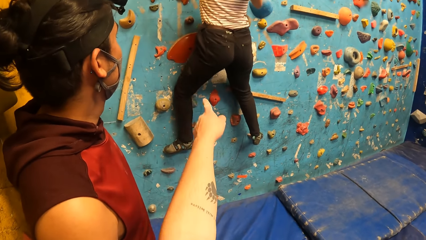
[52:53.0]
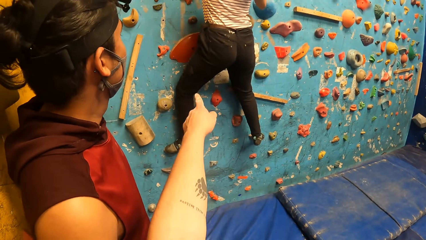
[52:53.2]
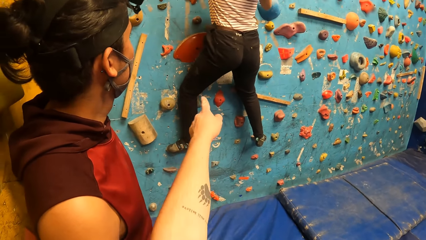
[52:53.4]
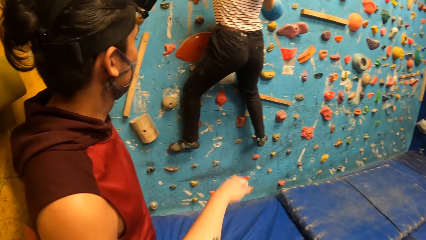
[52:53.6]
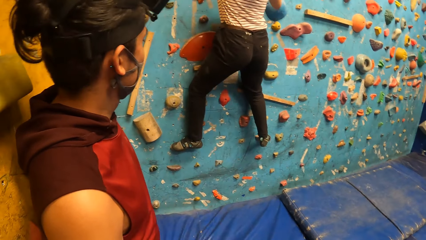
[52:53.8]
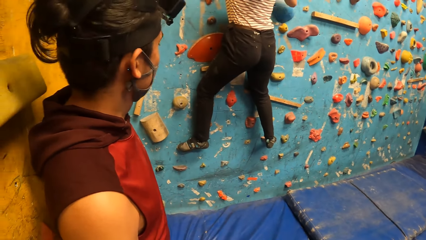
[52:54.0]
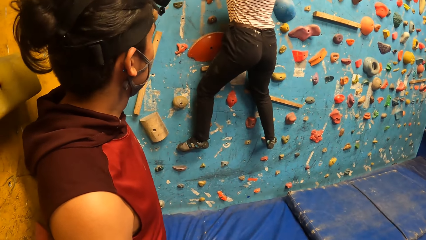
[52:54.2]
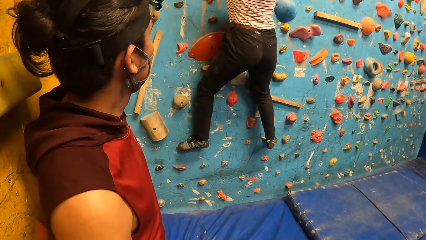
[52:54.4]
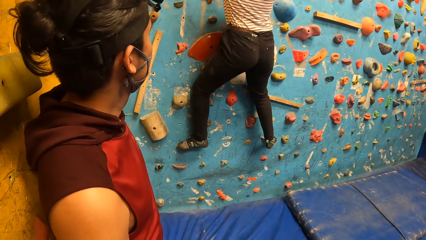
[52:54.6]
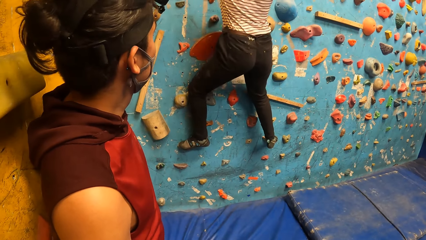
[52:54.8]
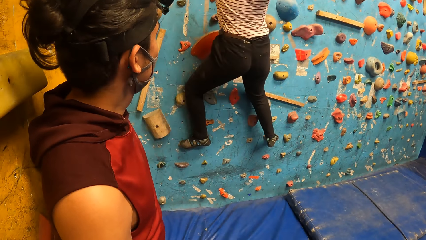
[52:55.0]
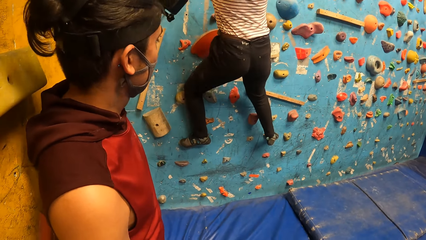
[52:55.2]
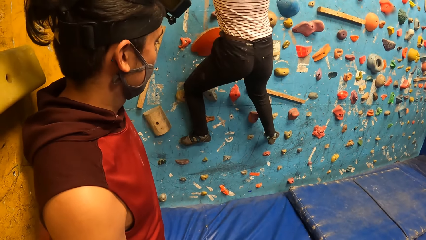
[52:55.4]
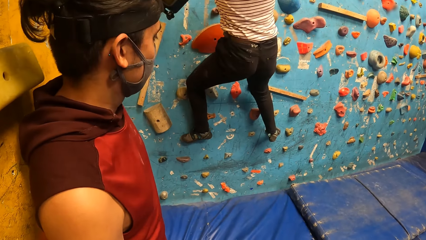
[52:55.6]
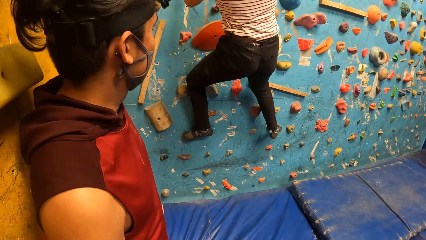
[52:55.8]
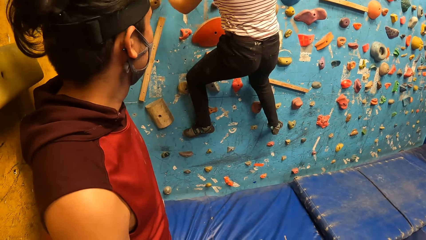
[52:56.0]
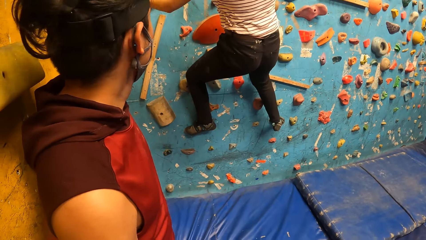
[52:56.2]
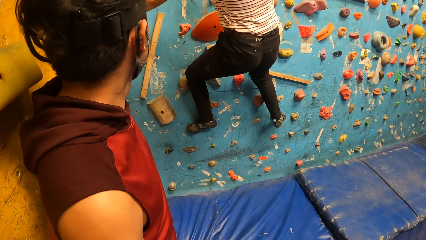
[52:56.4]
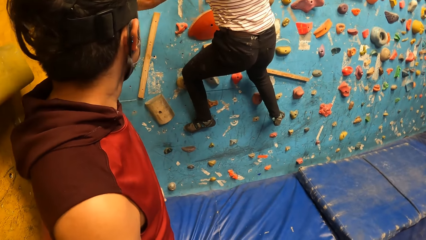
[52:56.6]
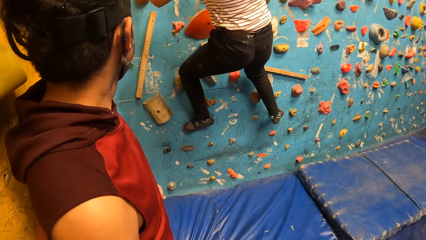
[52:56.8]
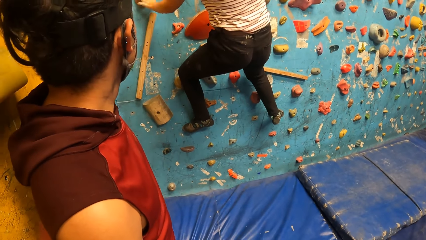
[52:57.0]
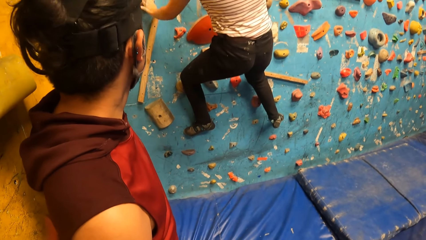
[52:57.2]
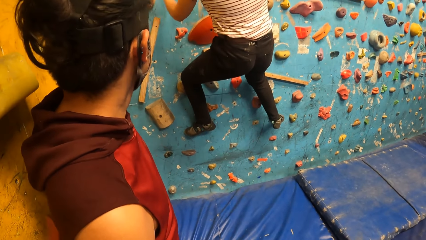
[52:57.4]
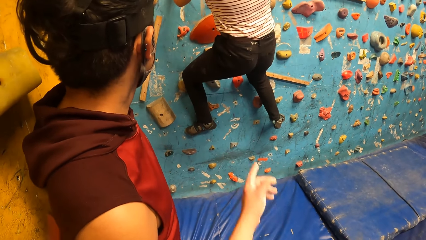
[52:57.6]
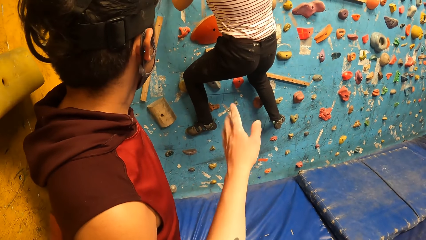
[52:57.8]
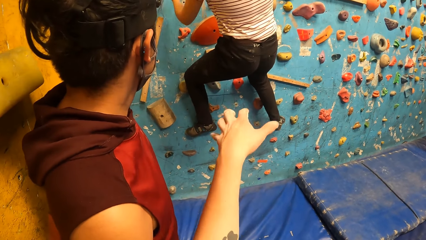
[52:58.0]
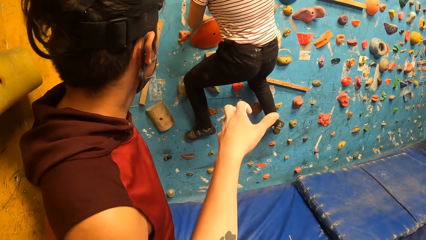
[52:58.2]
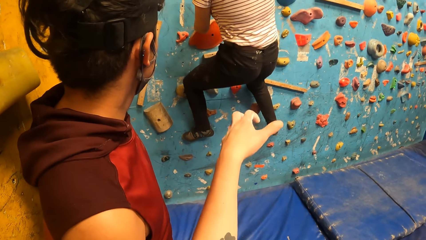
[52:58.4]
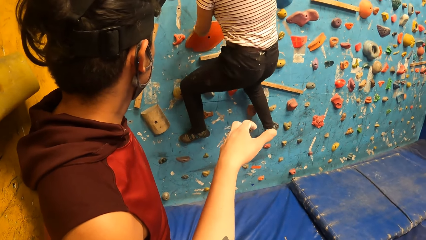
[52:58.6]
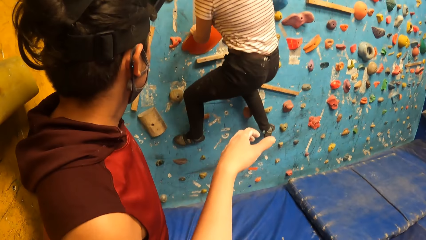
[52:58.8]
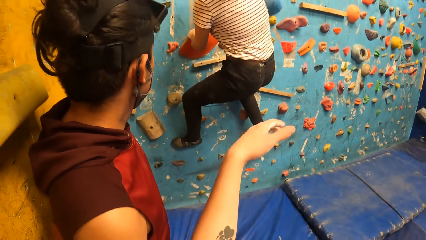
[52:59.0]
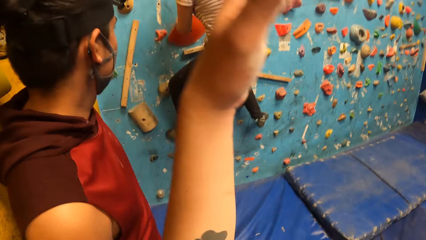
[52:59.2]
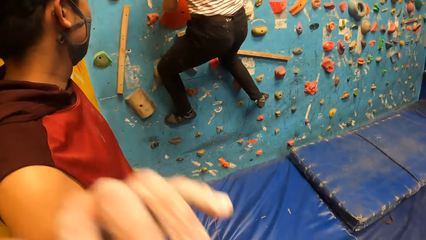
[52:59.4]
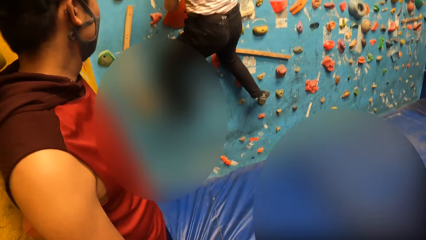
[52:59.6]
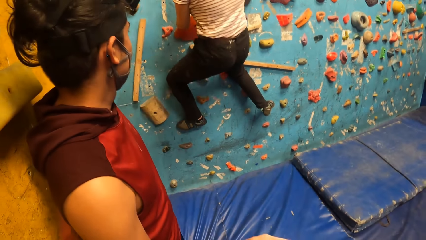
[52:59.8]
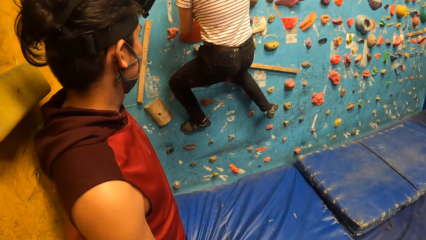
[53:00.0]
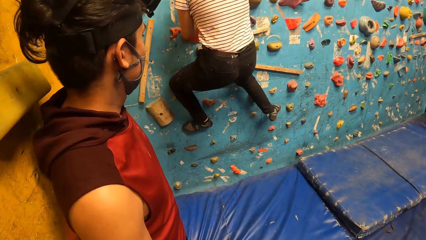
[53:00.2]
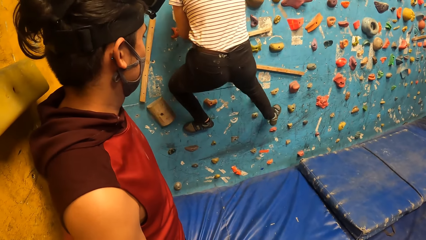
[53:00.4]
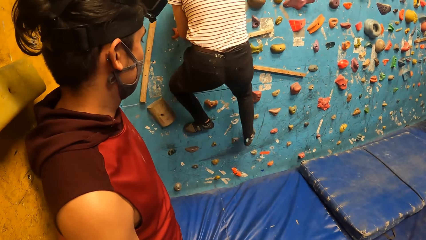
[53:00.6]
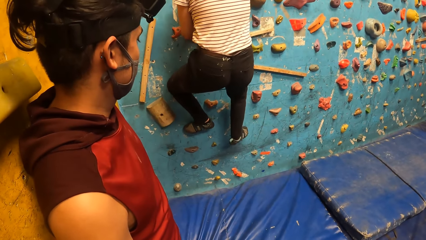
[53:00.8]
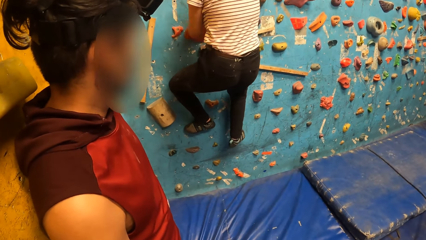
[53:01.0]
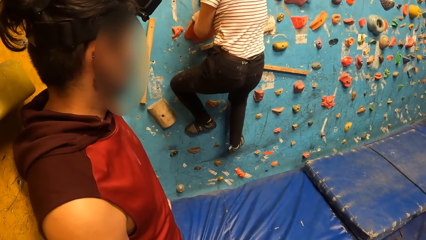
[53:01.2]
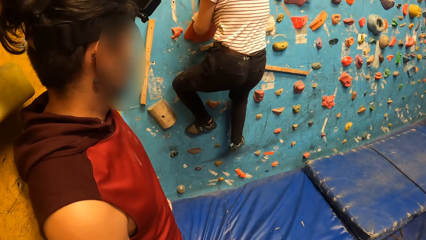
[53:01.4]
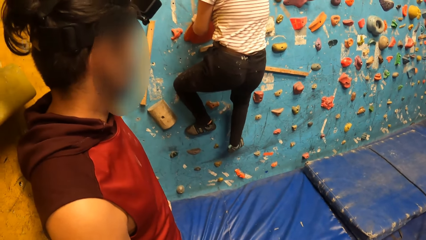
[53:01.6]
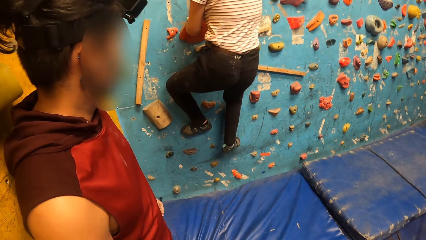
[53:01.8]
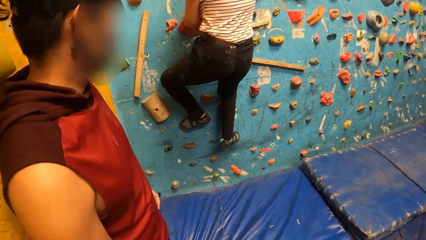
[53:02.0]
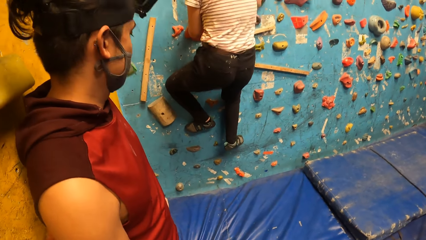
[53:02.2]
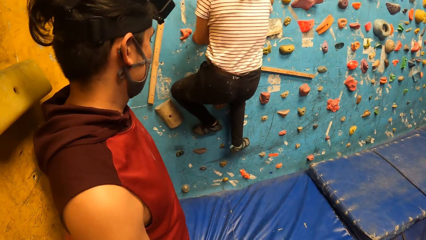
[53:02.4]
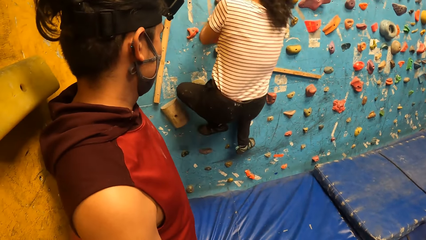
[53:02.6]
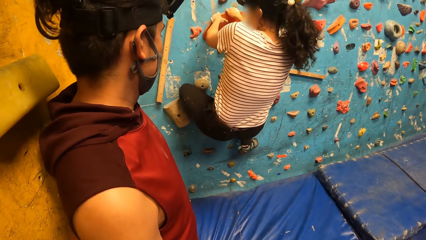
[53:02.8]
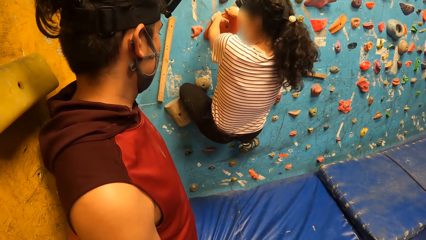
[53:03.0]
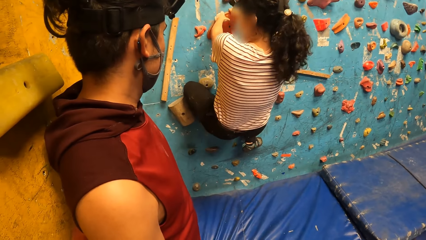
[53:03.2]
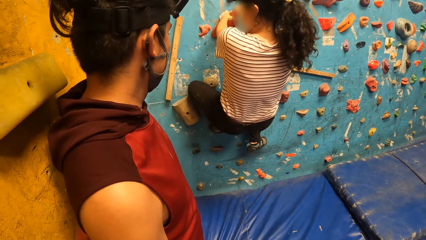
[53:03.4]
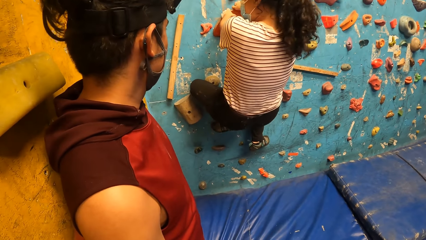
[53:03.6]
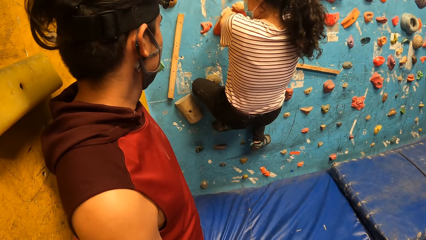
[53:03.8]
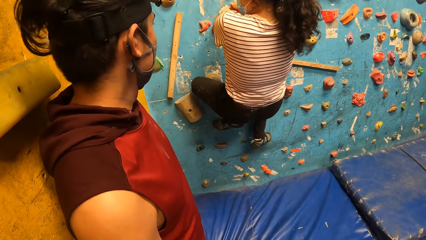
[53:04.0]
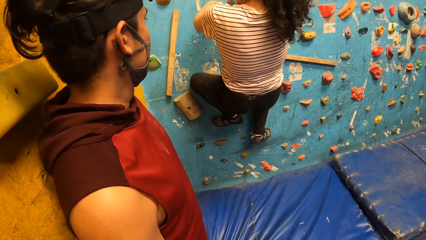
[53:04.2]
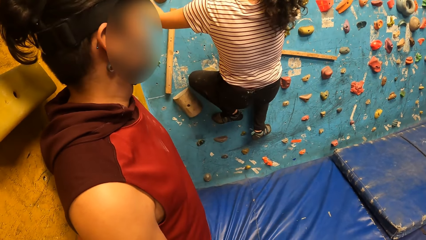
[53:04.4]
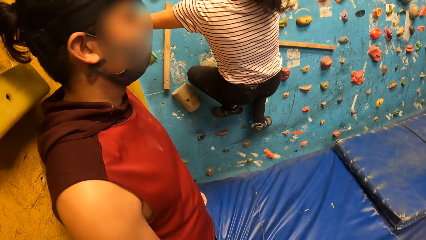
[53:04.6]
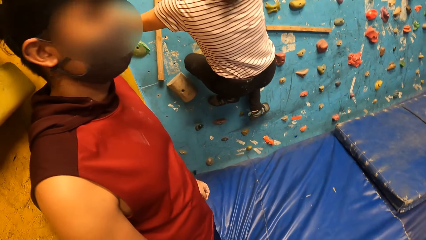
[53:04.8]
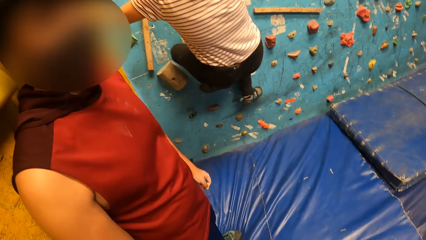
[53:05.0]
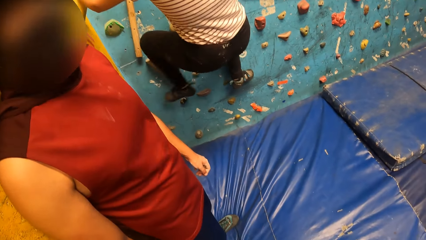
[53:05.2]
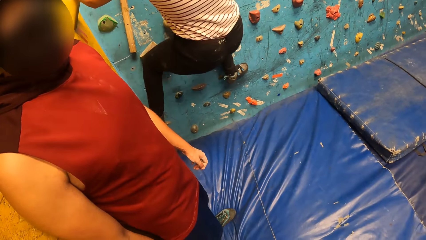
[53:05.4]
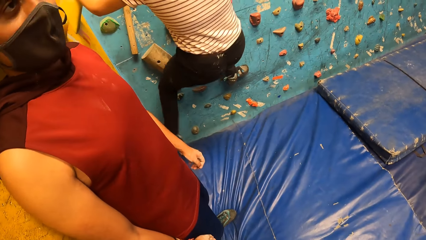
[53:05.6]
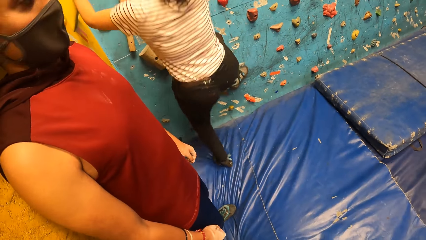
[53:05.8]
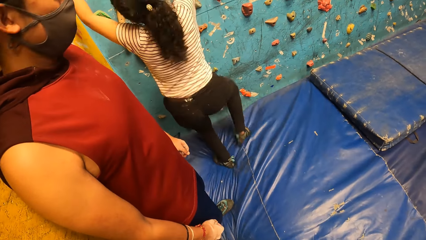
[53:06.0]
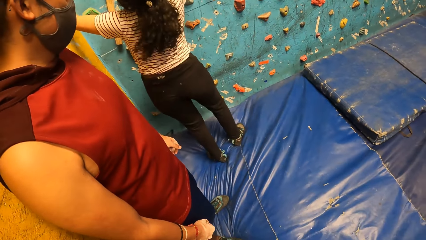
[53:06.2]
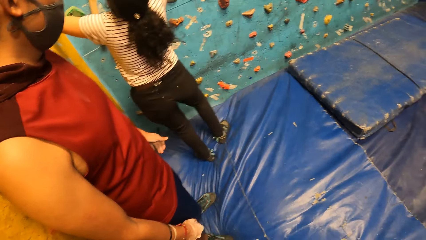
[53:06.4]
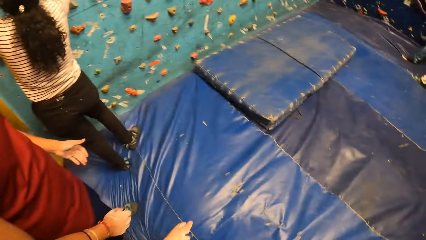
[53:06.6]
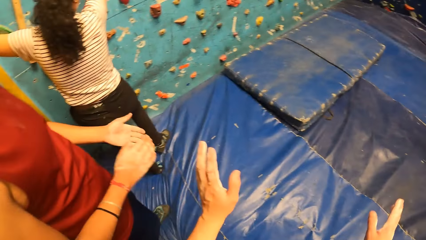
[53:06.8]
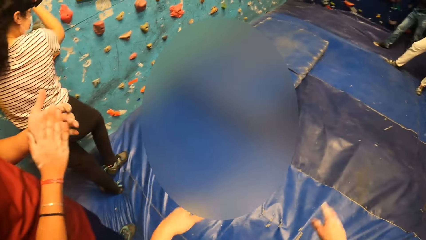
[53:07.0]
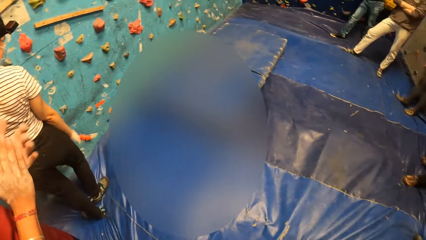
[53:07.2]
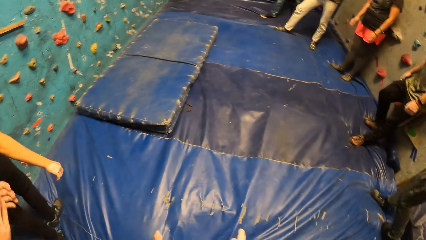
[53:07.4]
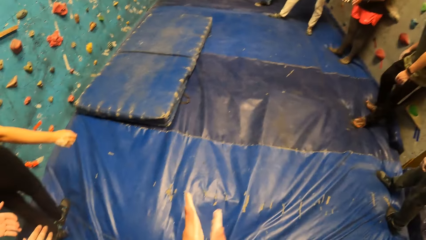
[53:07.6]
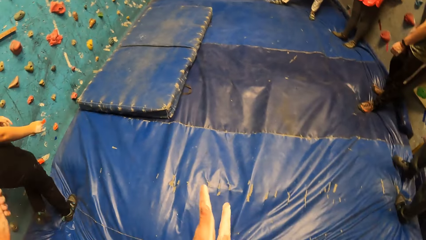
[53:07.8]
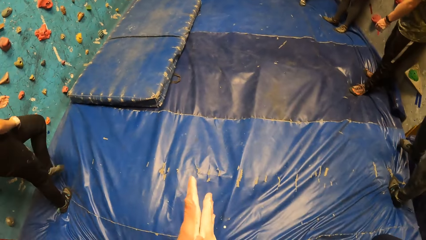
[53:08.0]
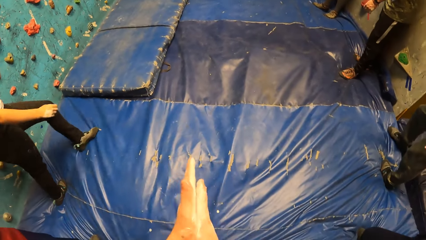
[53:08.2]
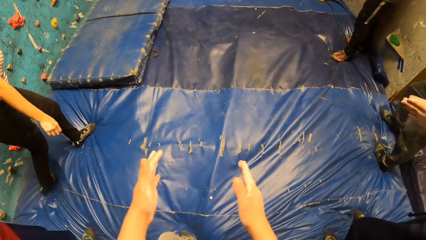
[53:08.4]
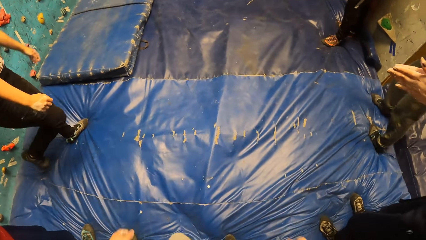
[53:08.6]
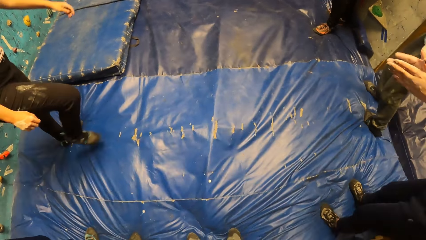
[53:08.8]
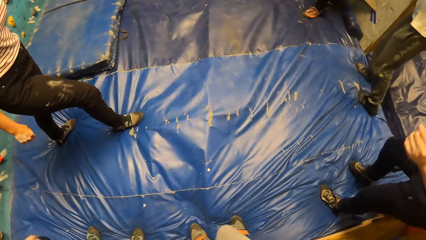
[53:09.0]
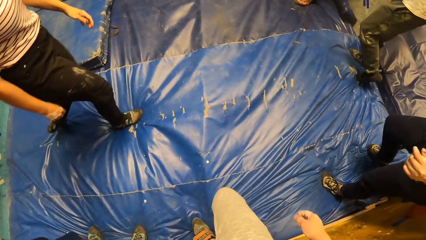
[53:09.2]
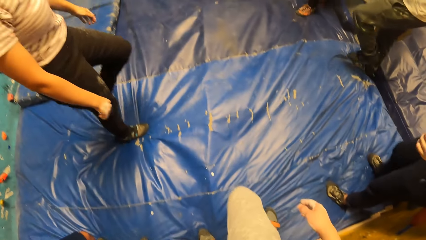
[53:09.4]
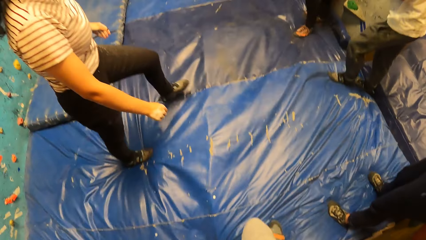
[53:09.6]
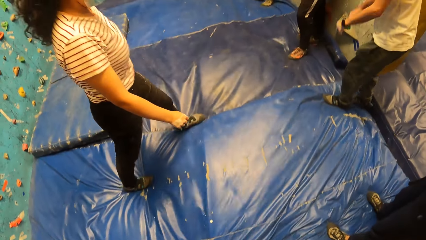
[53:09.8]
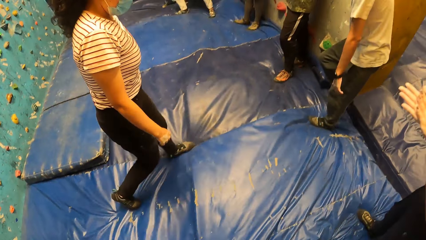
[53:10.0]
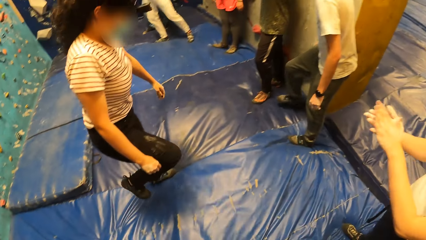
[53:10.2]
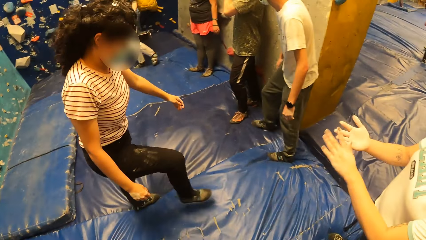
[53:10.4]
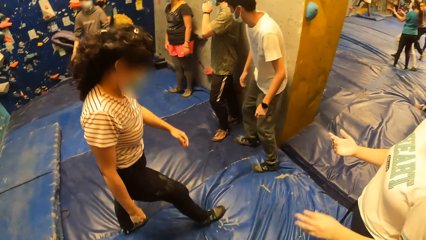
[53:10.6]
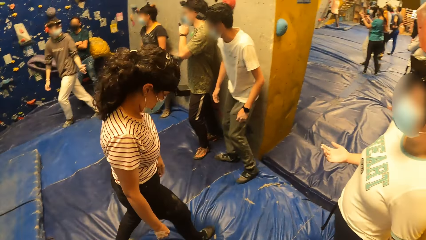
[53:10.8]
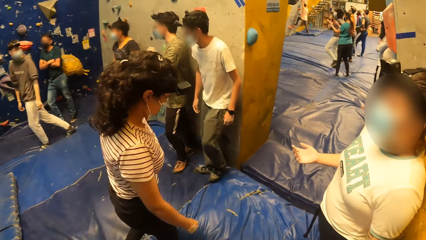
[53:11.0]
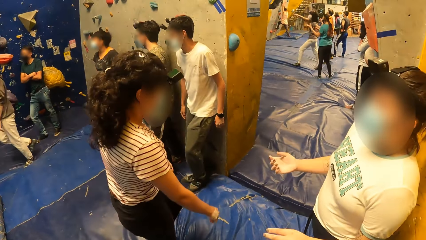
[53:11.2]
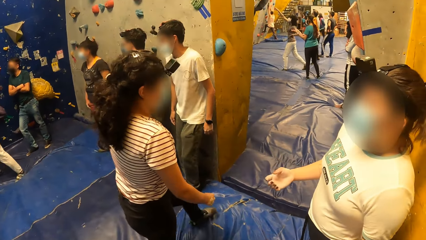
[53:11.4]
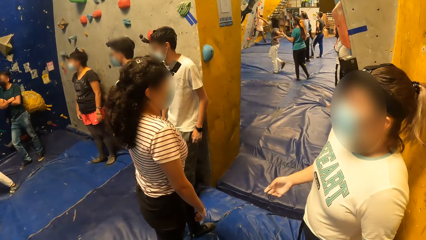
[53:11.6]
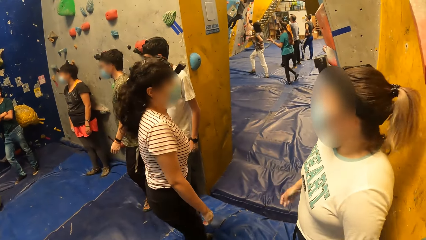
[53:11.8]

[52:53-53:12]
The camera wearer does a hand gesture. He points at the climbing wall. A woman climbs on the wall climbing game. The camera wearer does a hand gesture. The woman climbs on the wall climbing game. The woman finishes the wall climbing game. A man claps his hands. The camera wearer claps his hands. Another woman claps her hands. The first woman walks in the room. The camera wearer looks at a lady. Another man walks in the room.
